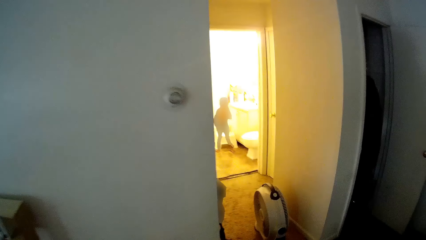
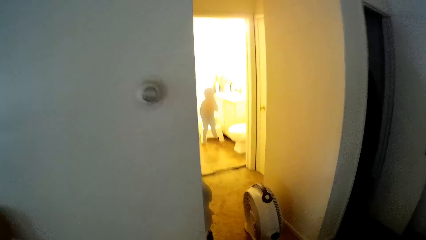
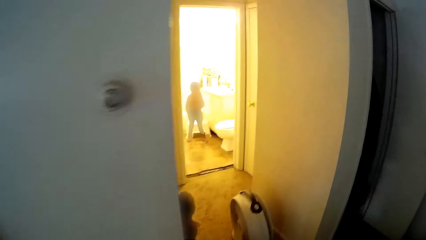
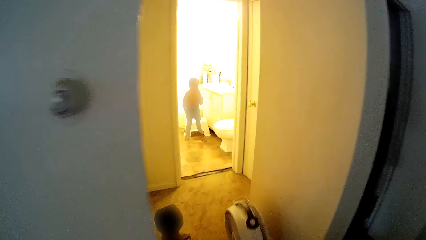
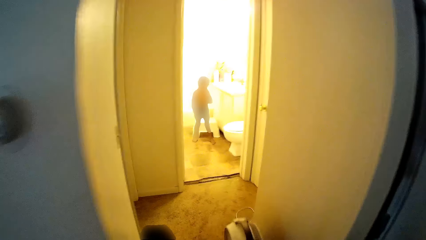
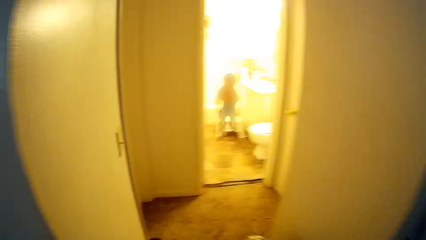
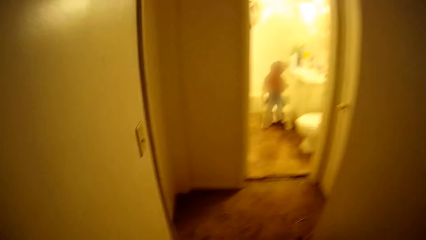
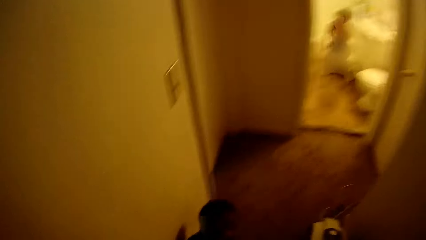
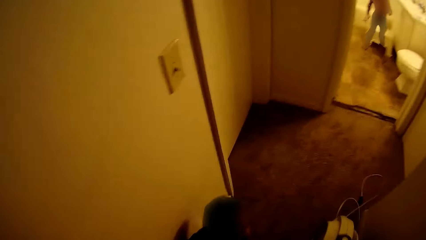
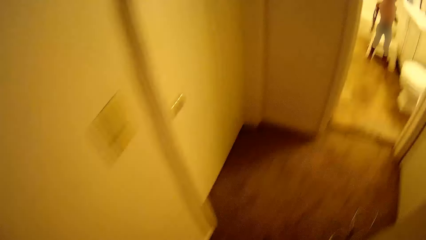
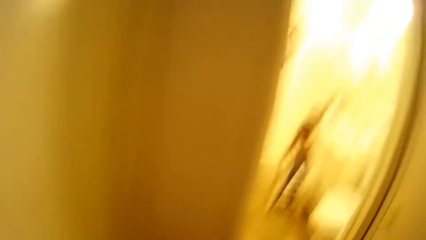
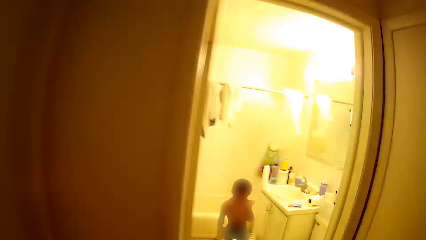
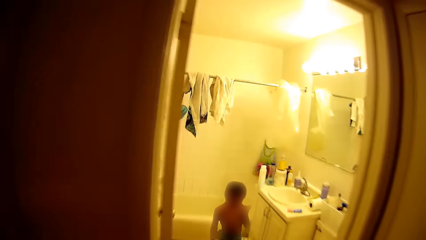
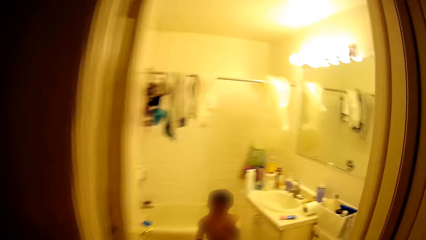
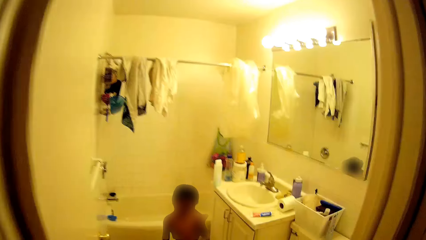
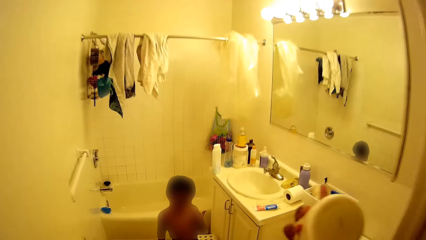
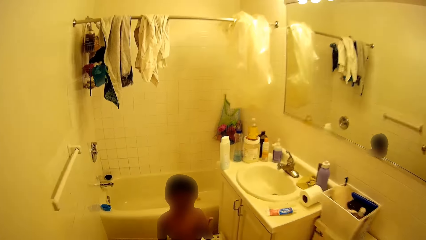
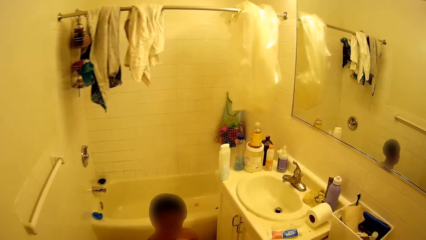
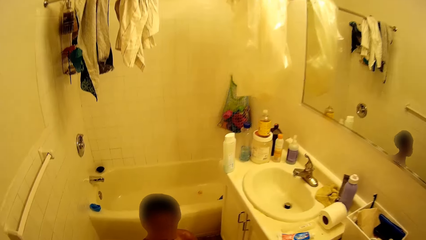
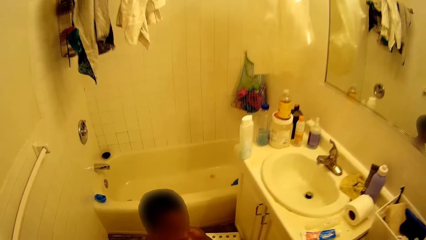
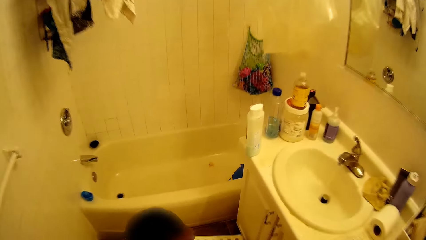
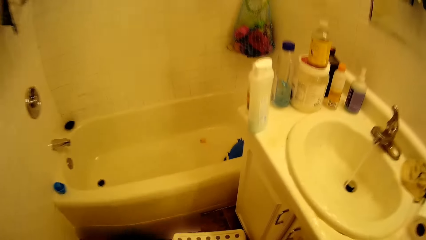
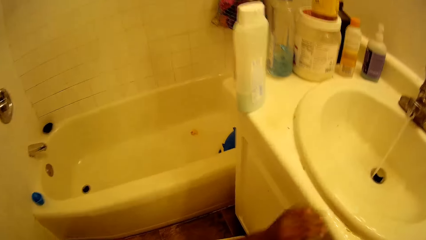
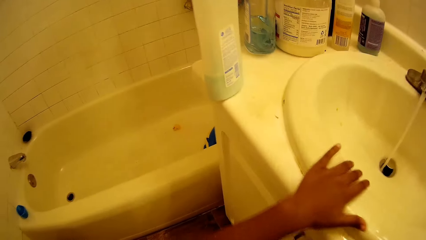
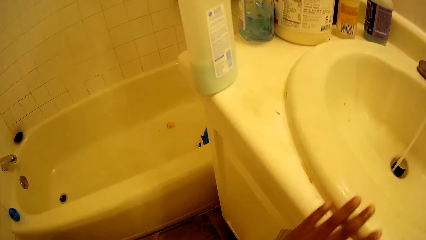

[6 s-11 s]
The camera wearer walks towards a child in the bathroom. She interacts with the boy. She places her left hand on a sink.

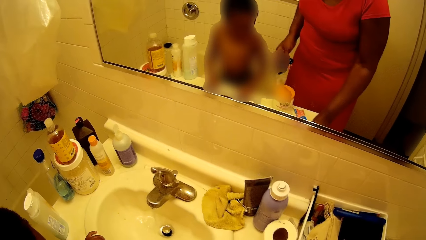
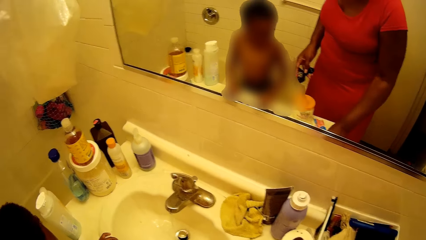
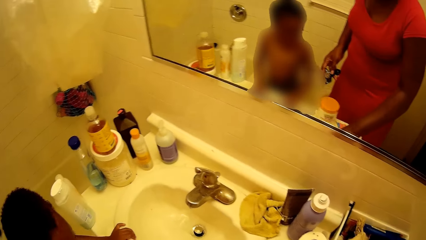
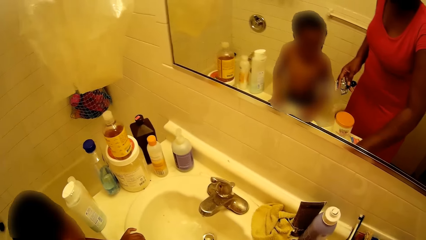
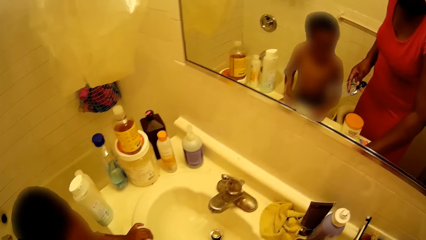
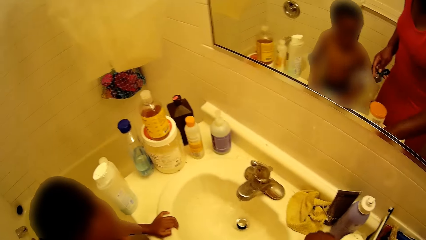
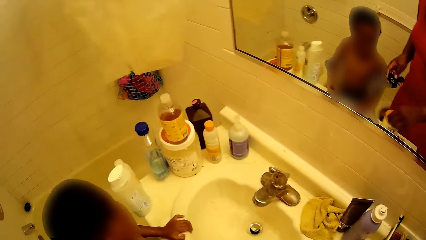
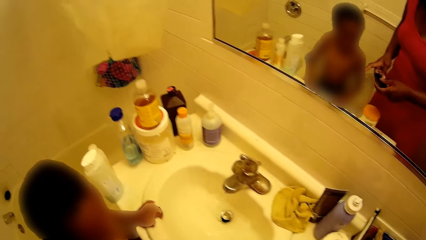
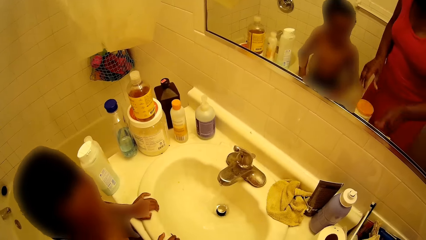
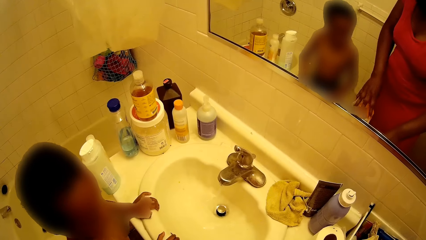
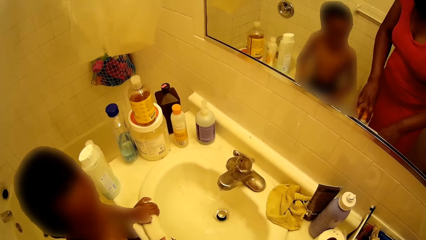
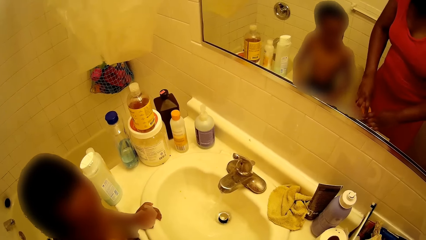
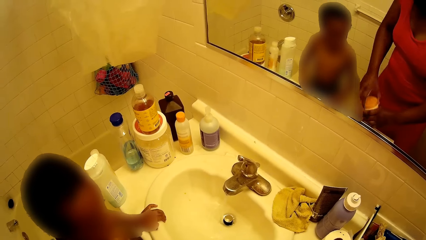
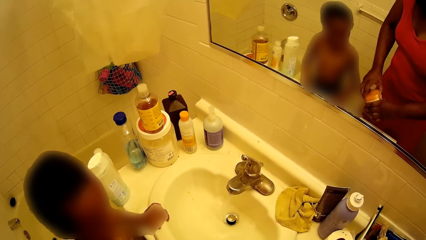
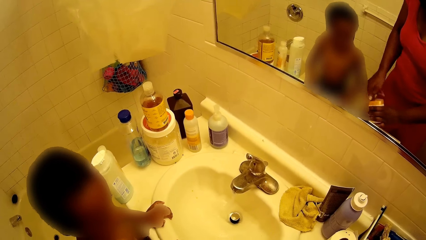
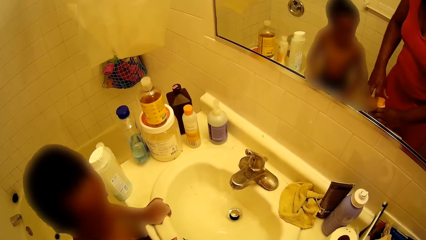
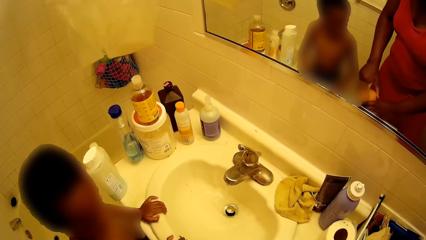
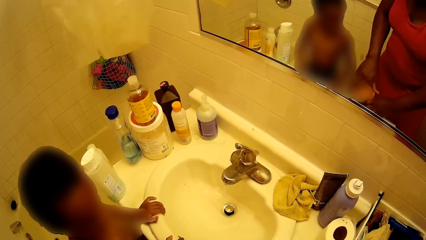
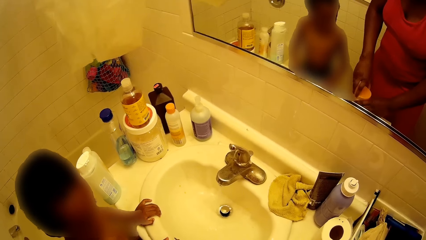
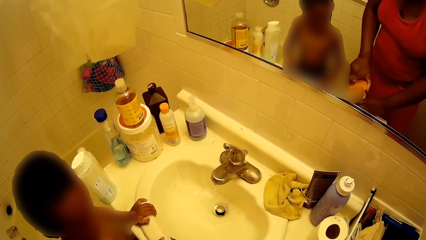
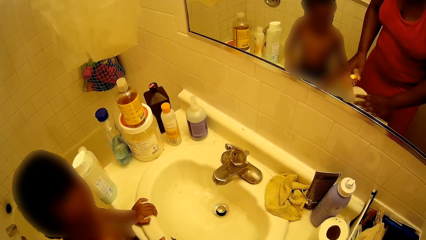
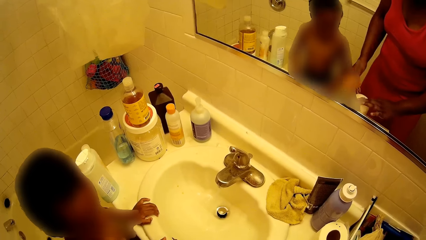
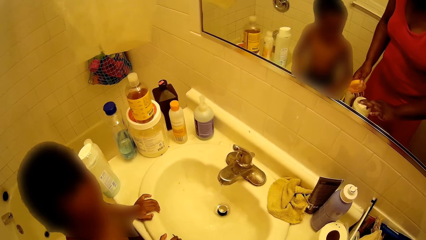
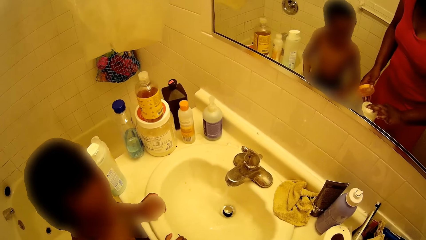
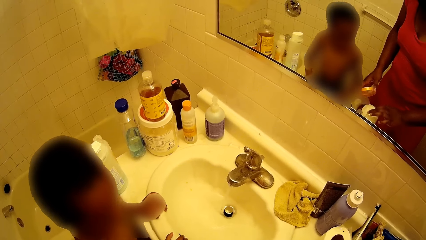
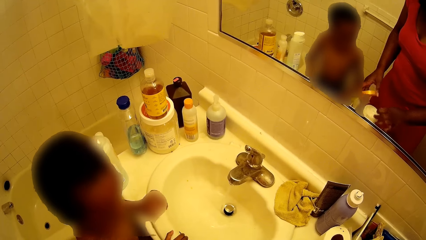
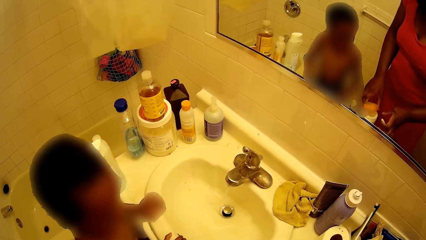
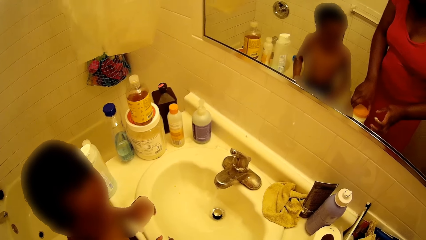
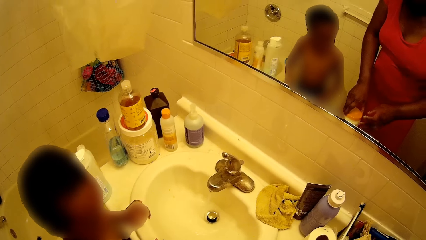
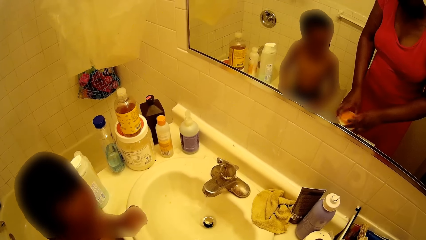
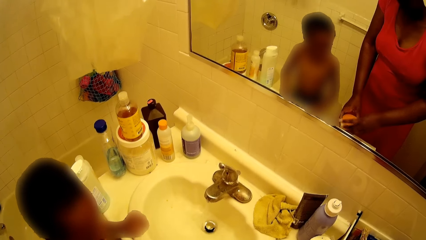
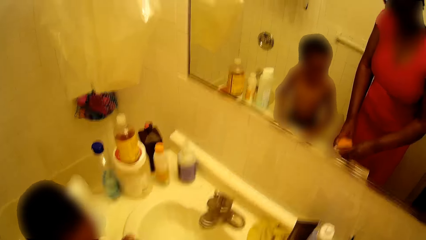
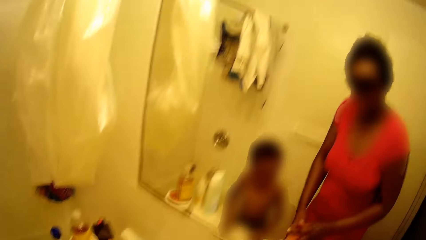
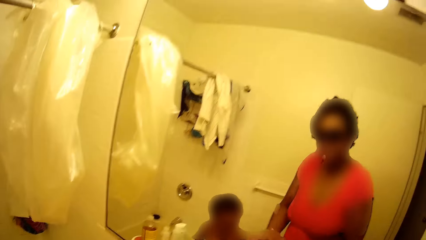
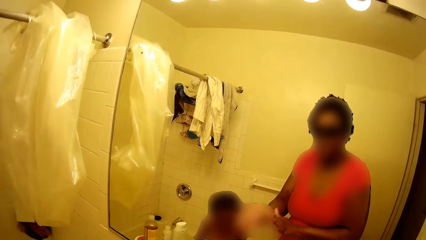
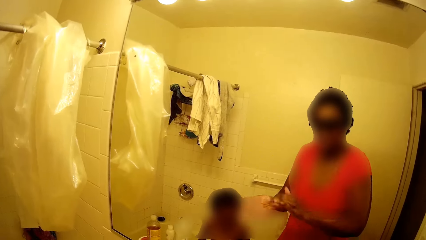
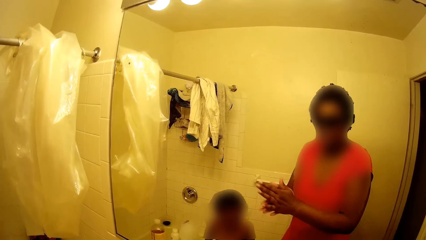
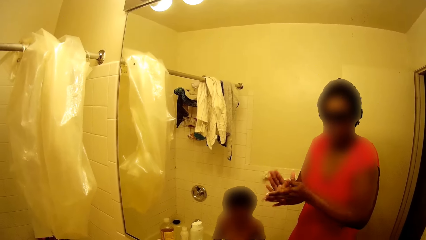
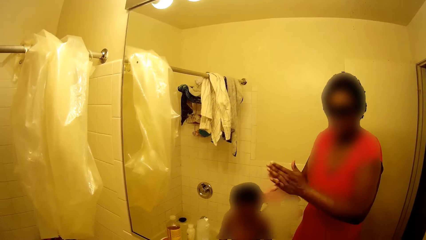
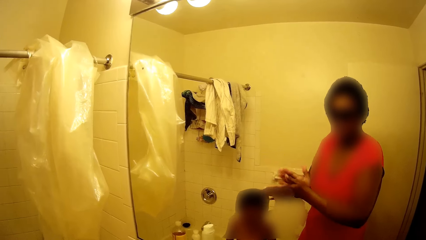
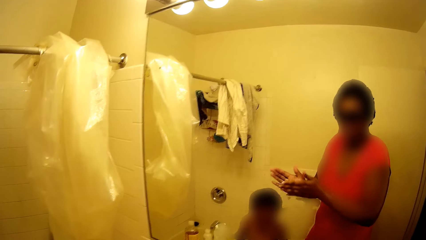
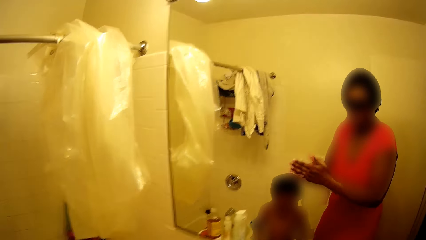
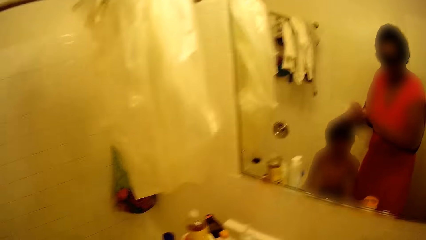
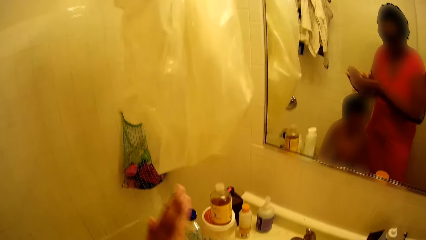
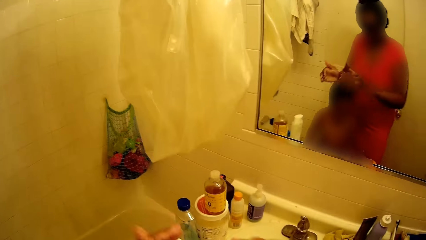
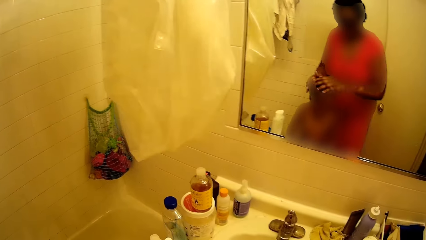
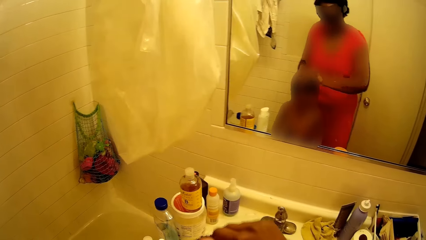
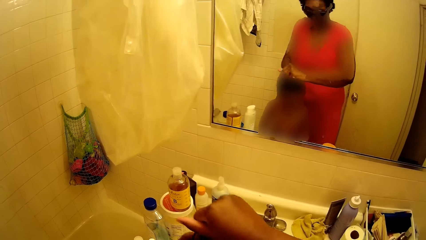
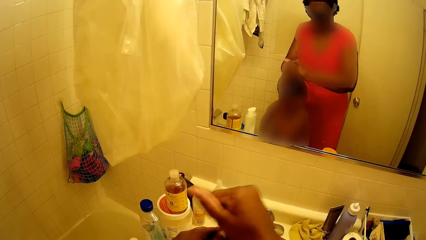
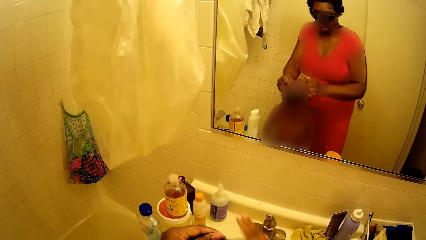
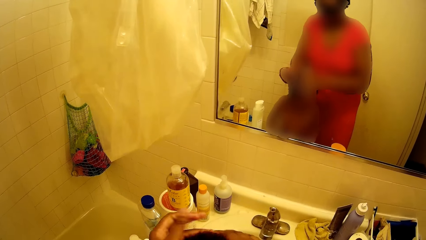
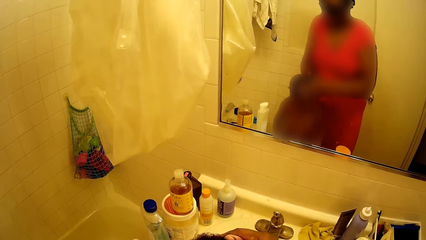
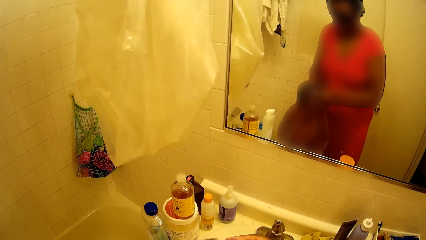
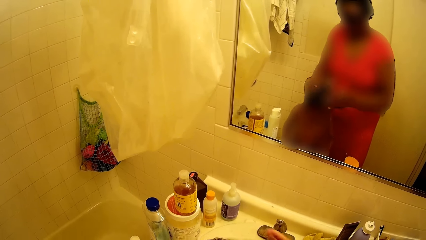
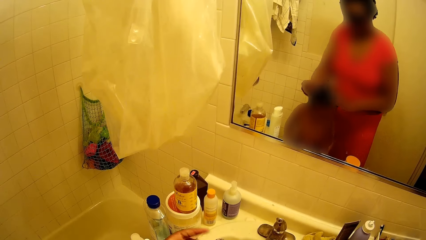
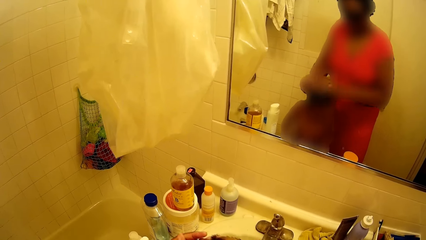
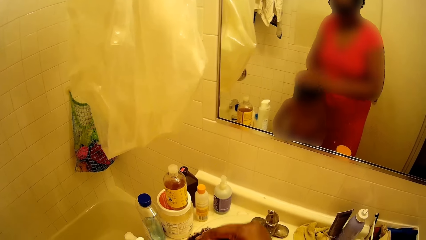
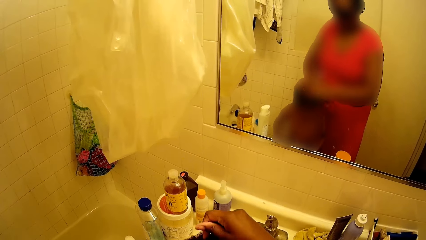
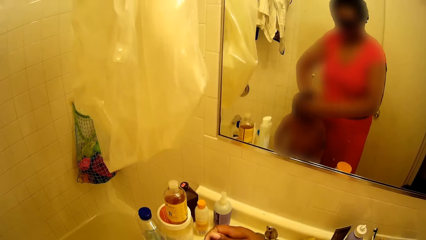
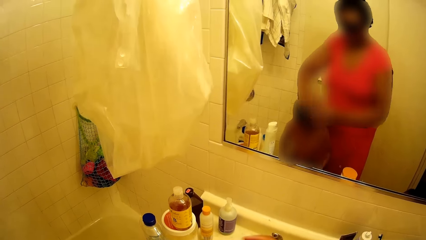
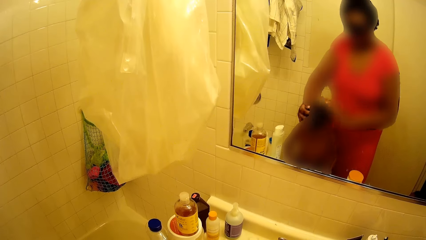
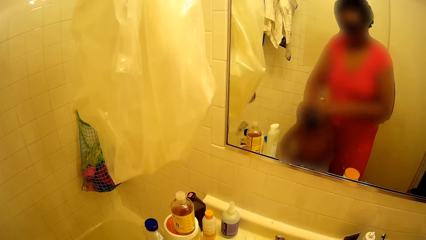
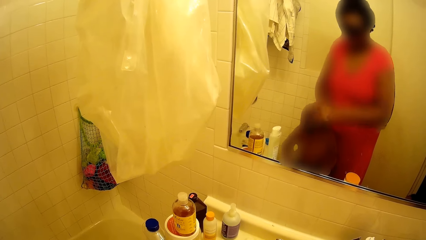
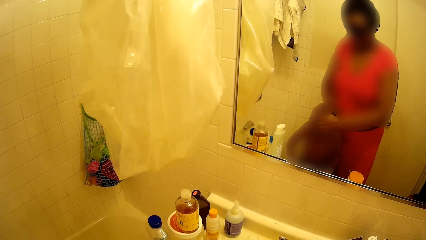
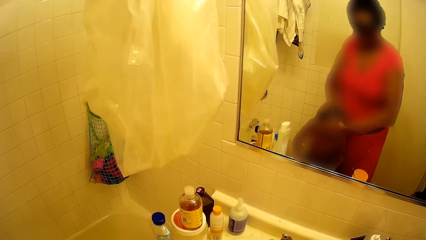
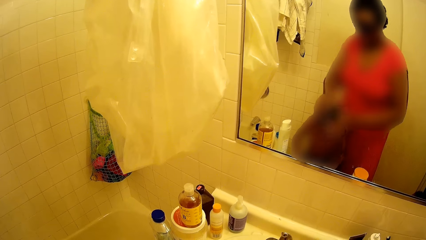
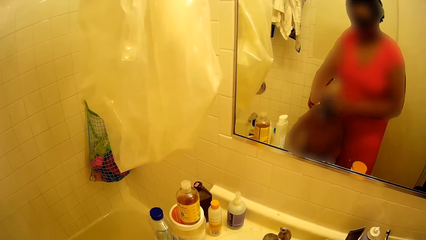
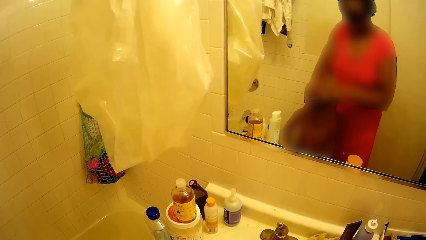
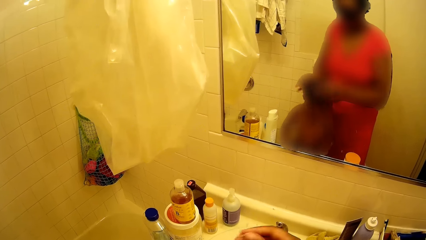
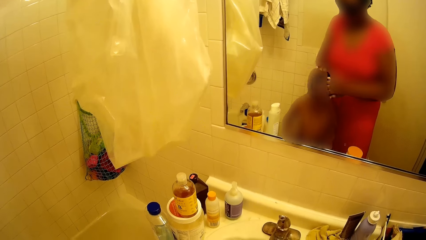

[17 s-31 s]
The camera wearer passes the comb from her right hand to her left hand. A child stares at the camera wearer. The camera wearer removes the cover of the cream container with her left hand. She scoops the cream with her right hand. She places the cover on the cream container with her left hand. She rubs the cream in both hands. She rubs cream on the head of the boy with both hands.
